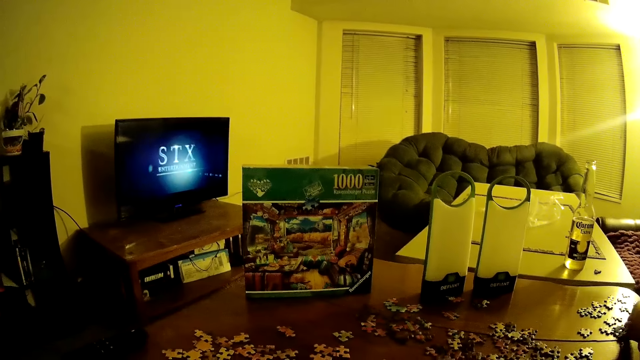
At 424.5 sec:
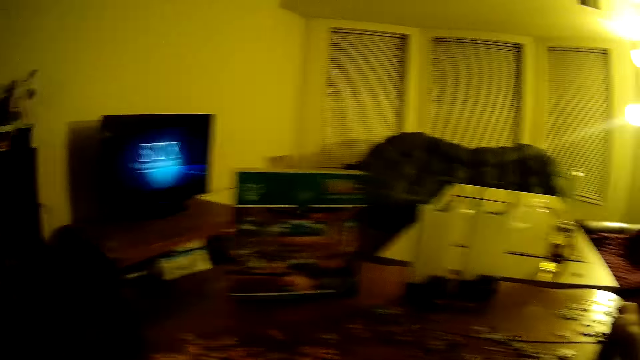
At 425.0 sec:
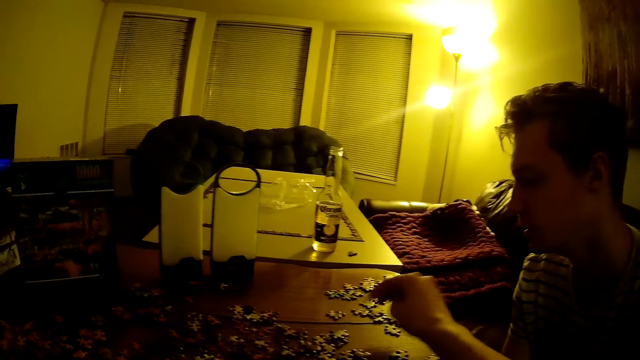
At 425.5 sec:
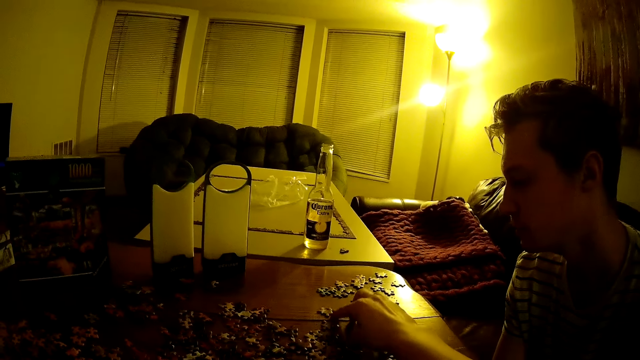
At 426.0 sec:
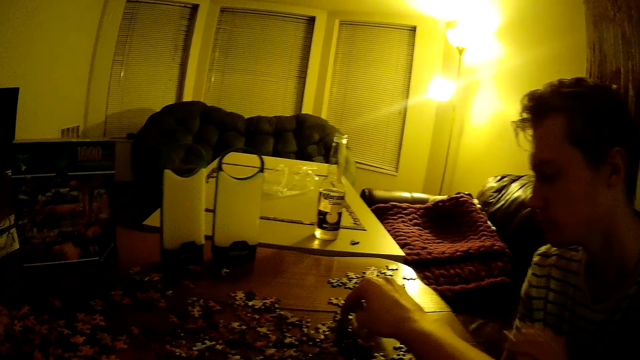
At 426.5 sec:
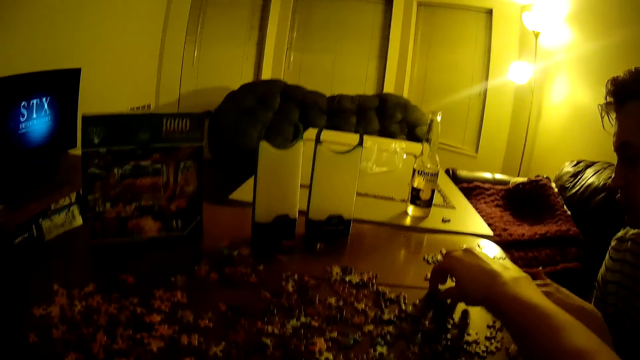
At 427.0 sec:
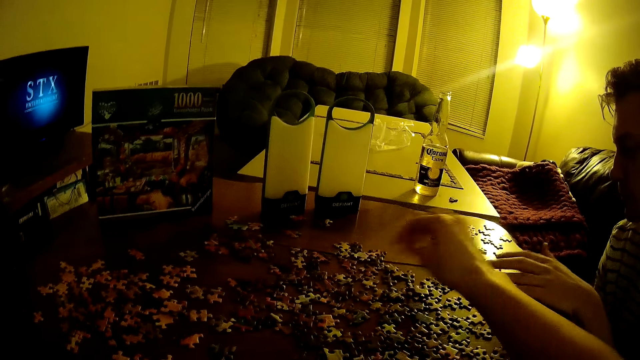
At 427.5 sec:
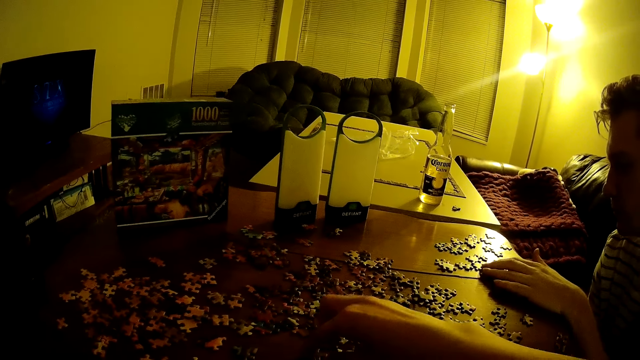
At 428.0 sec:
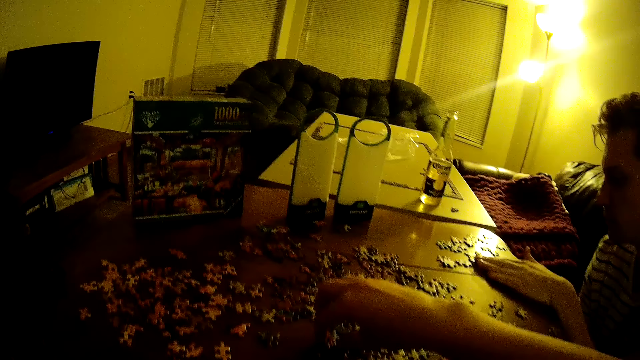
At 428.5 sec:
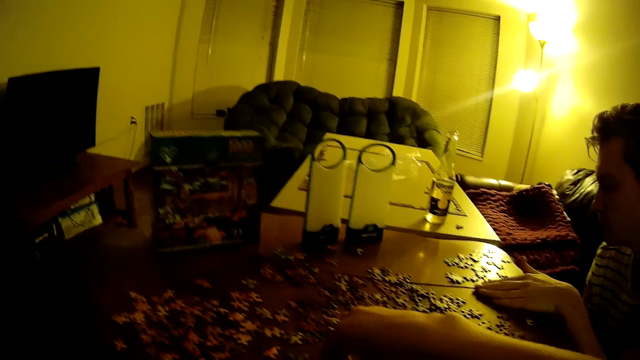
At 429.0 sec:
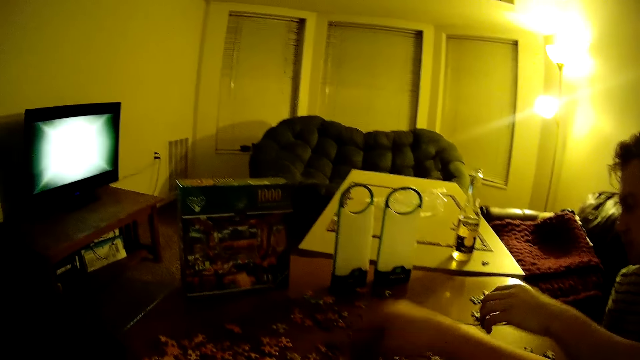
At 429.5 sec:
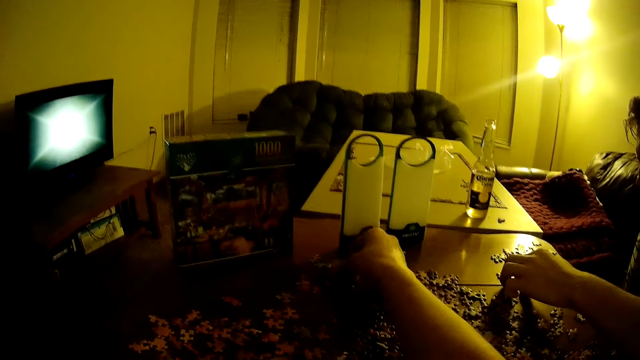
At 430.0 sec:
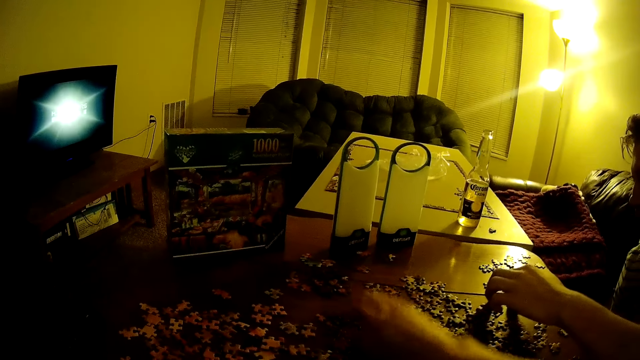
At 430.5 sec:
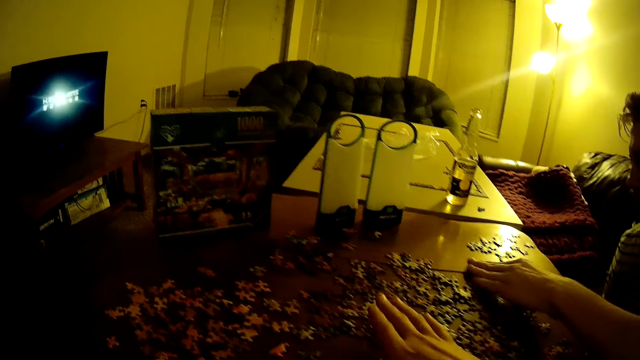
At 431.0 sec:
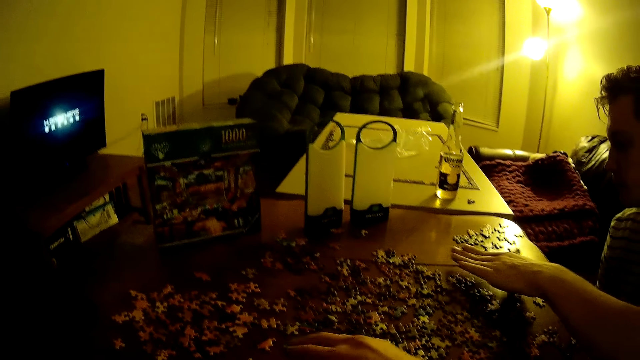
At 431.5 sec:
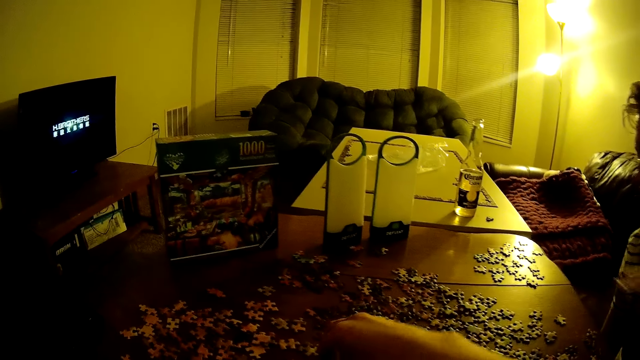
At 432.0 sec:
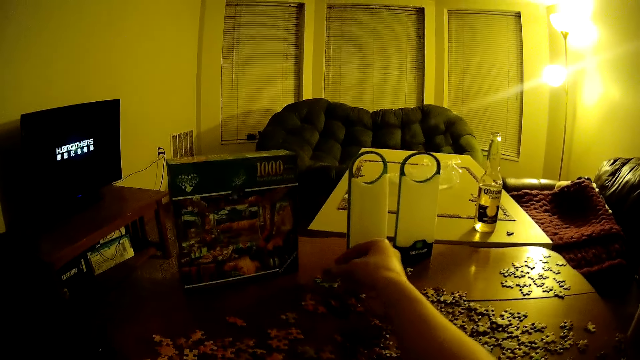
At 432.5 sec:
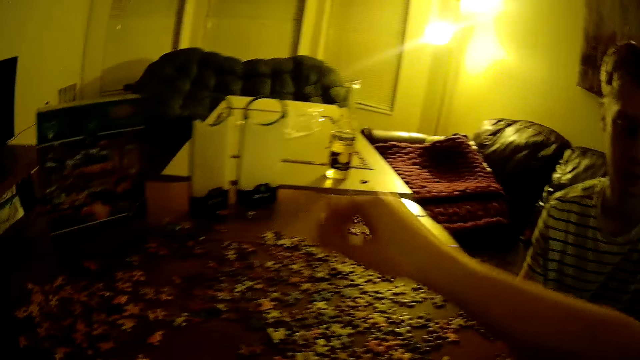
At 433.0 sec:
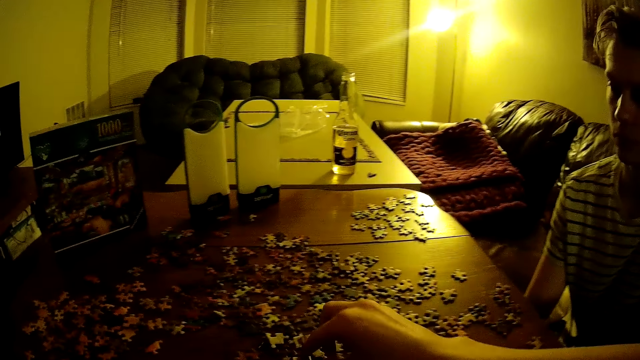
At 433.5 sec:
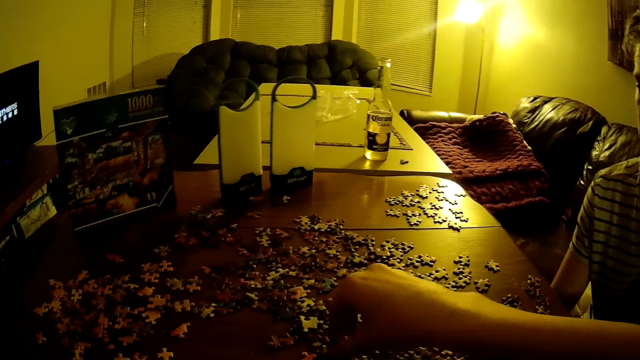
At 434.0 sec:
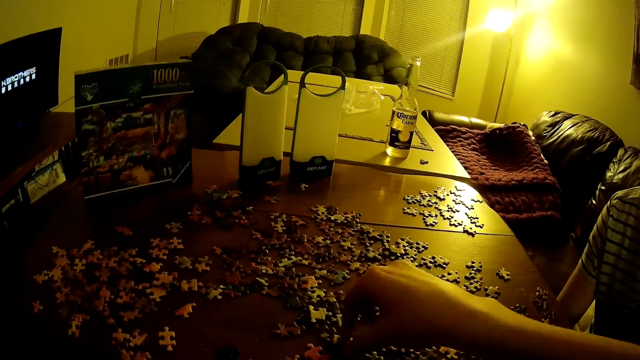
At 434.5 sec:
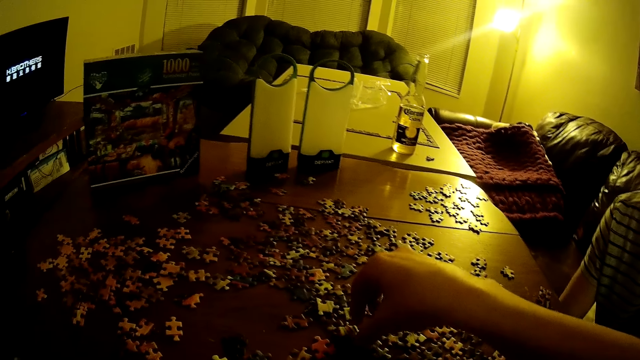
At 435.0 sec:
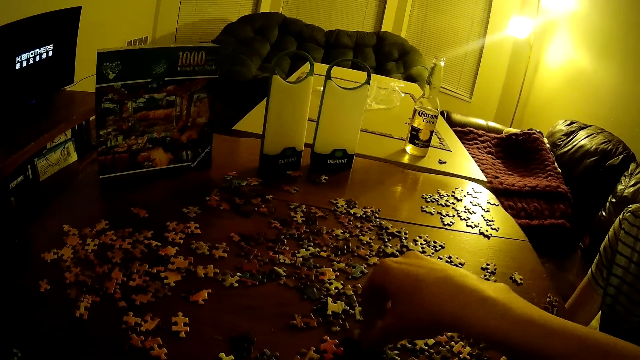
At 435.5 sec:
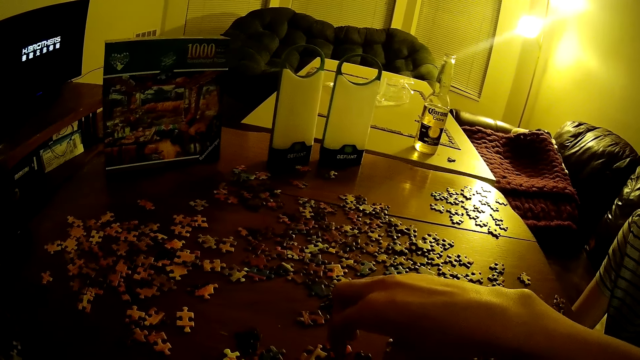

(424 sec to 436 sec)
A man moves puzzles on the table. The camera wearer moves the puzzles on the table.

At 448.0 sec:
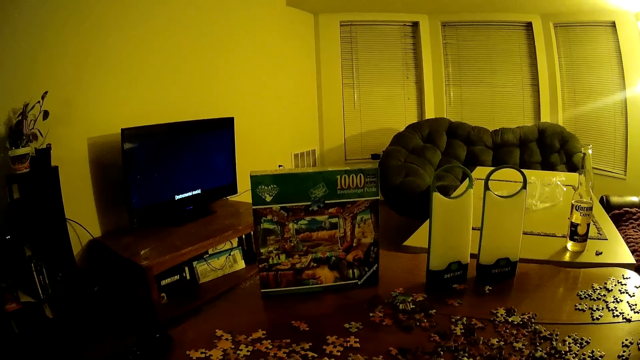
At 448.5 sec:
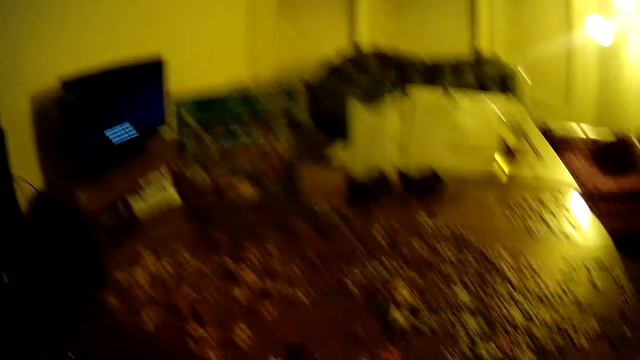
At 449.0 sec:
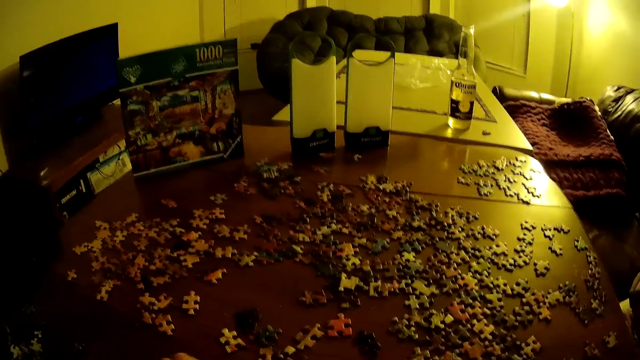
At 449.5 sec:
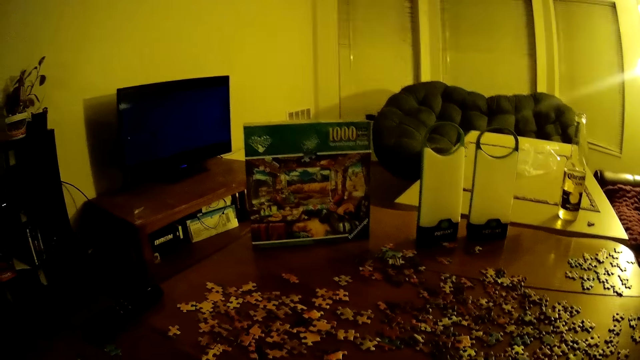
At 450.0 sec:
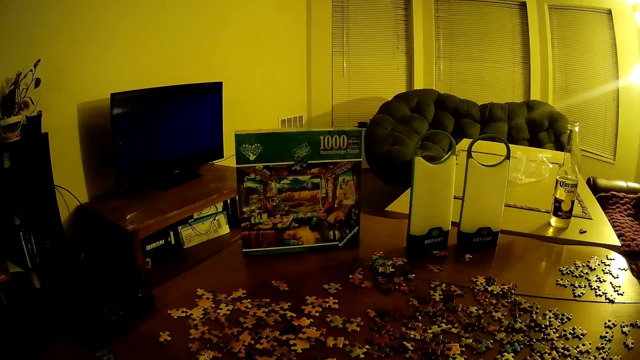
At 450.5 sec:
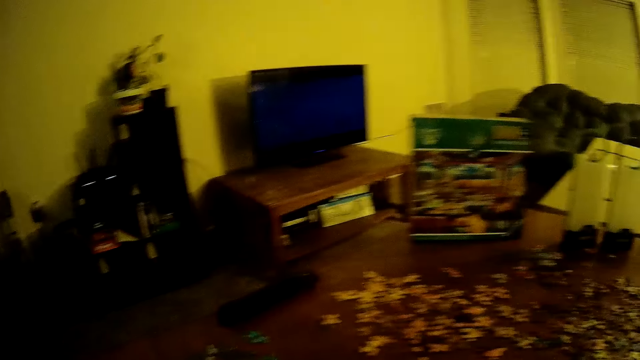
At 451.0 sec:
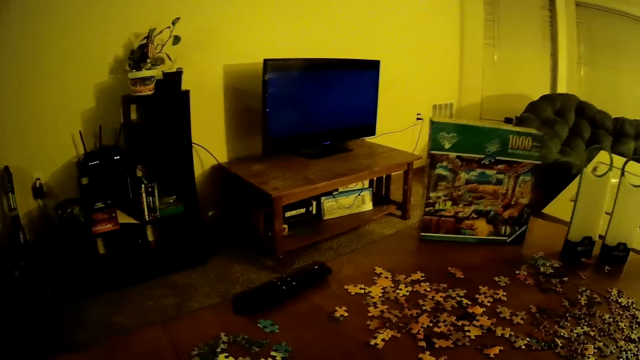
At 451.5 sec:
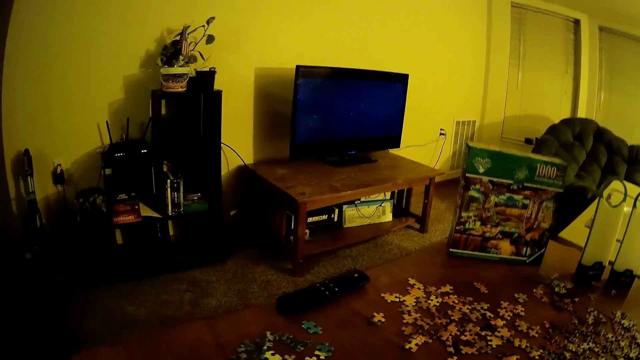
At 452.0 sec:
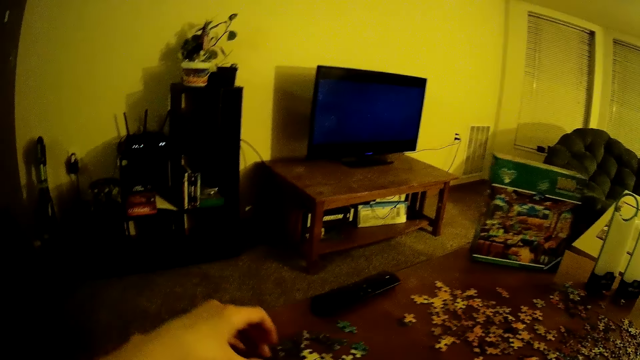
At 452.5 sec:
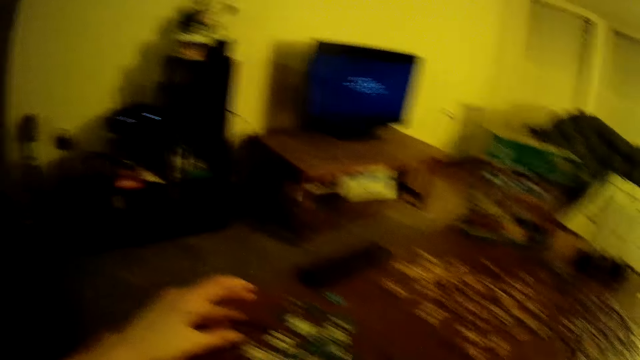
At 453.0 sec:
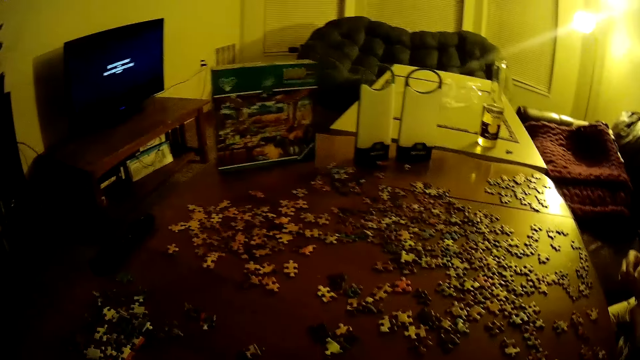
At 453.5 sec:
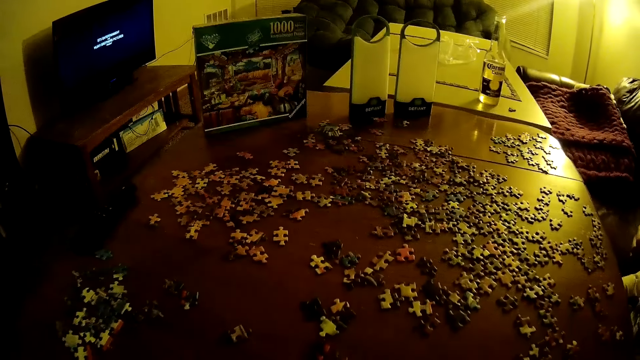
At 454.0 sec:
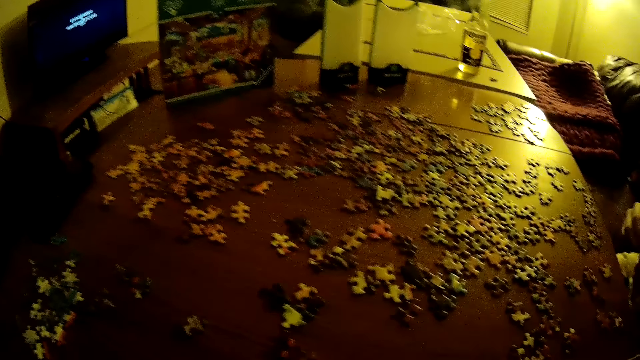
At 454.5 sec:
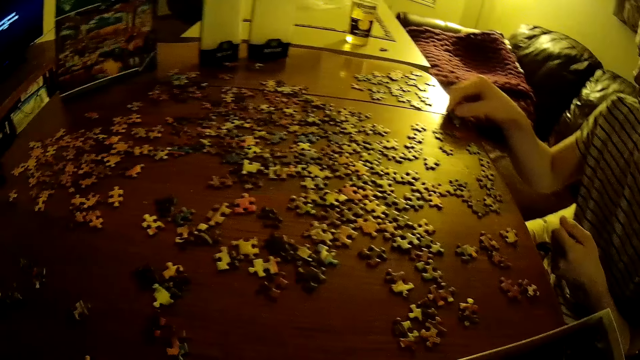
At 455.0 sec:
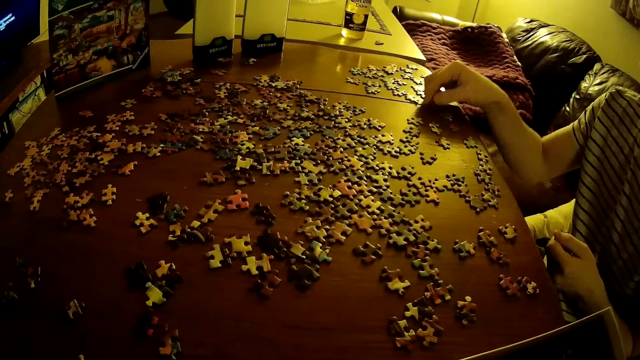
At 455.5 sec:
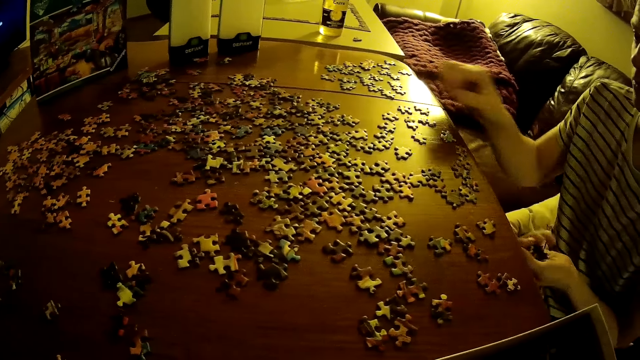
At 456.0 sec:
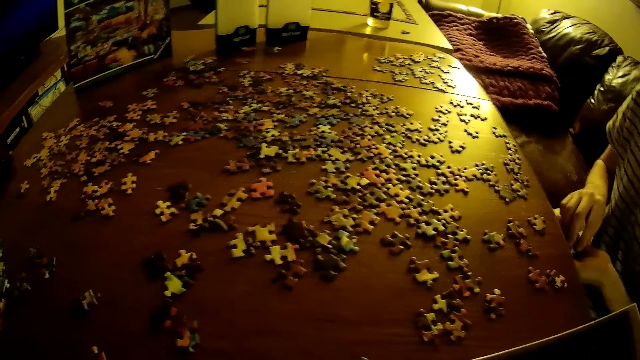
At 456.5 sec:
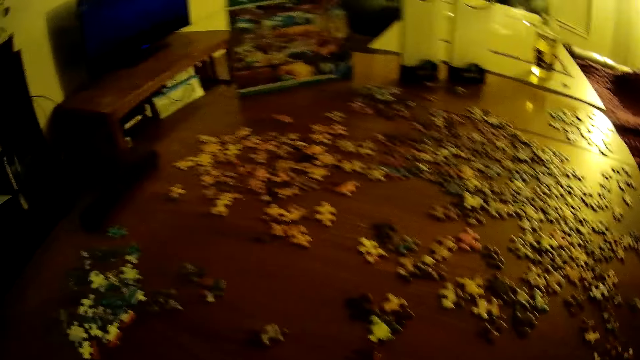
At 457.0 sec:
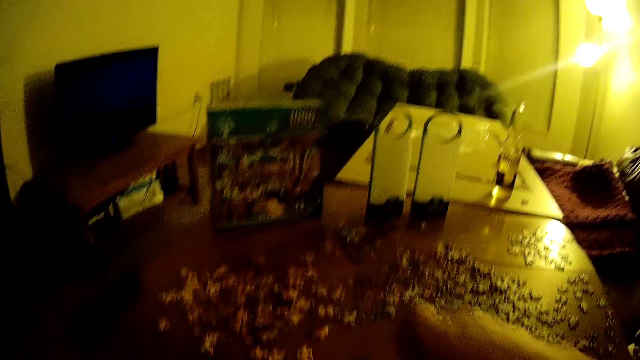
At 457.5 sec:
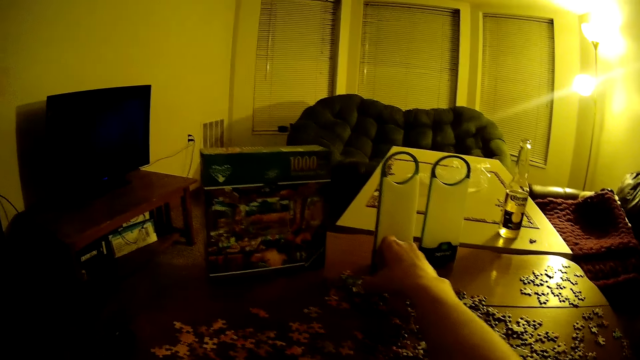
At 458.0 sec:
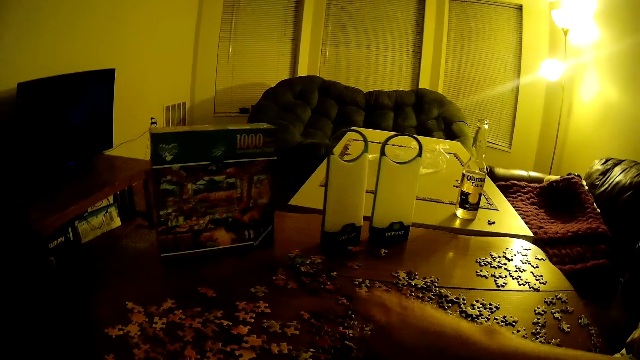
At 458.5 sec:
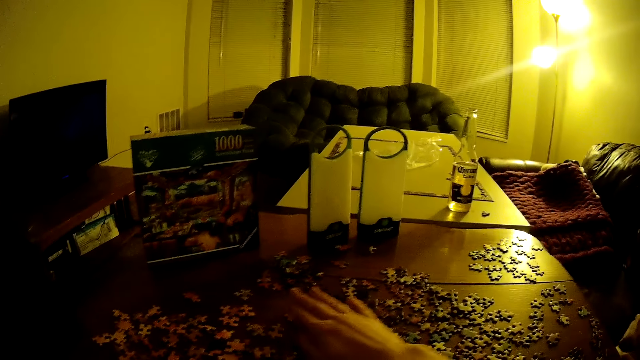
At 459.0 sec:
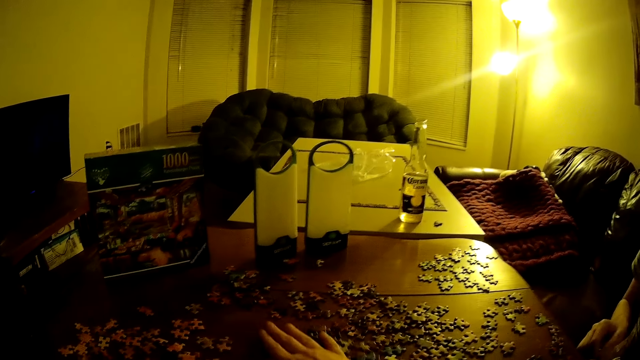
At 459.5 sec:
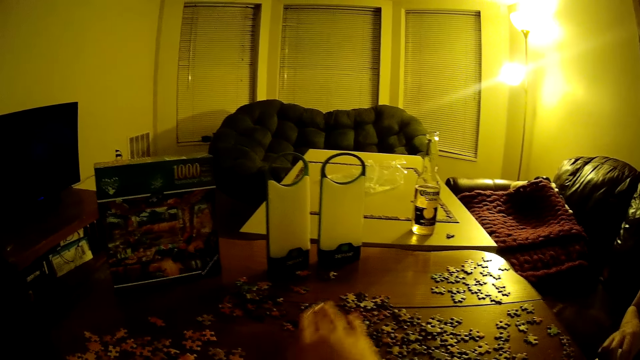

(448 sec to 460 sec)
The camera wearer looks at the television. They assemble the jigsaw puzzle. A man assembles the jigsaw puzzle. The man holds puzzles on the table. The camera wearer looks around. They assemble the jigsaw puzzle. They move the puzzles on the table.
